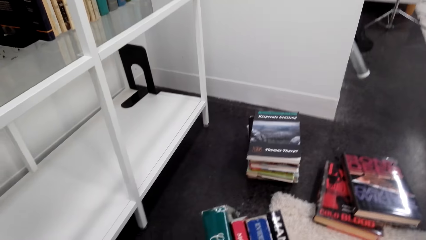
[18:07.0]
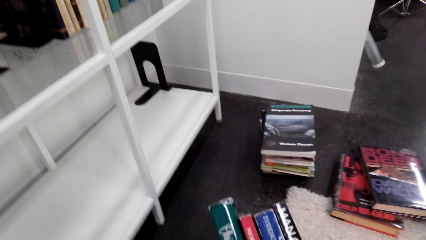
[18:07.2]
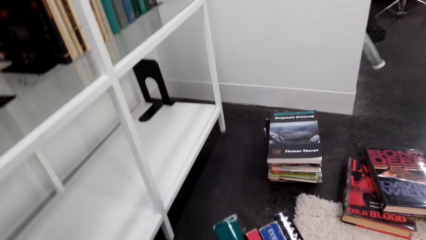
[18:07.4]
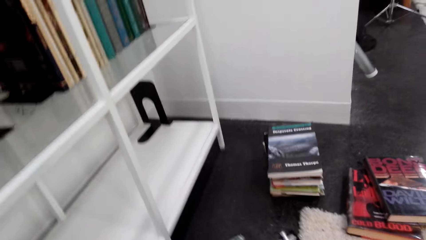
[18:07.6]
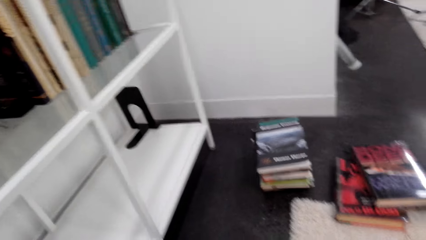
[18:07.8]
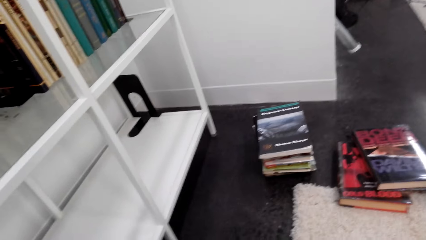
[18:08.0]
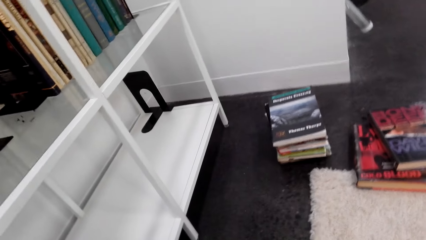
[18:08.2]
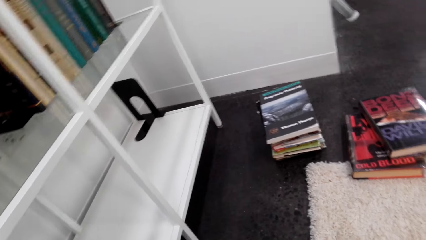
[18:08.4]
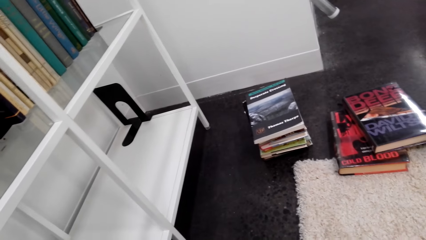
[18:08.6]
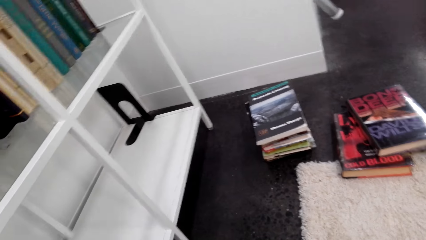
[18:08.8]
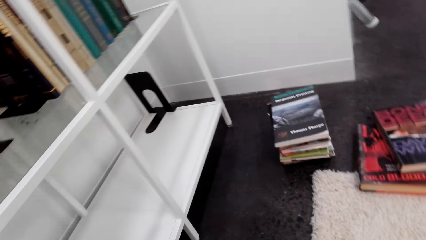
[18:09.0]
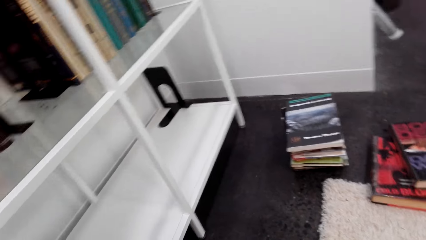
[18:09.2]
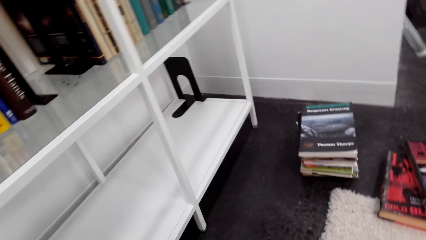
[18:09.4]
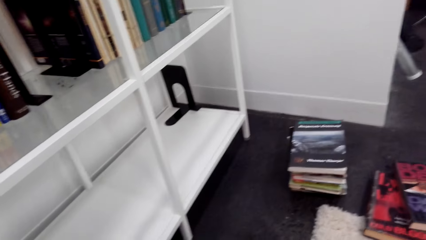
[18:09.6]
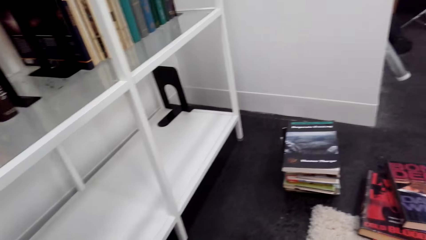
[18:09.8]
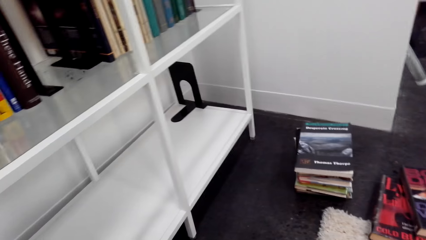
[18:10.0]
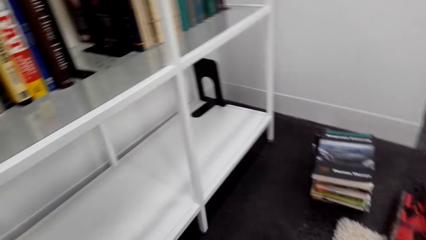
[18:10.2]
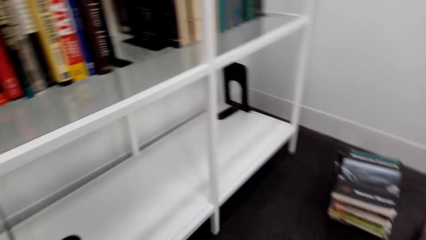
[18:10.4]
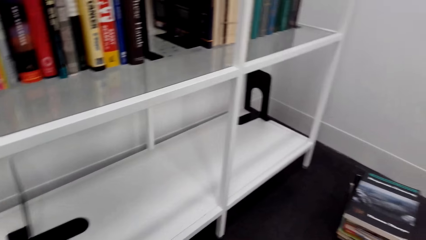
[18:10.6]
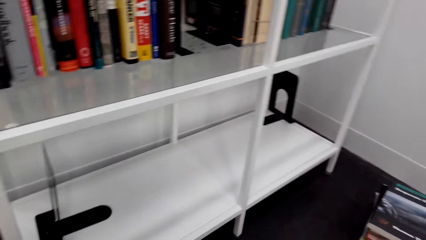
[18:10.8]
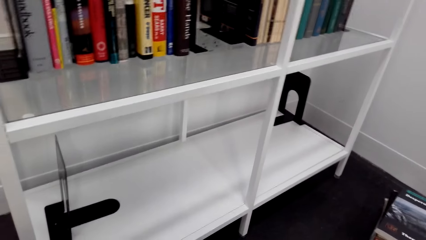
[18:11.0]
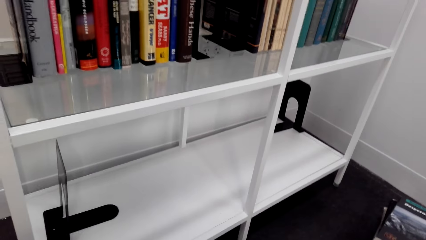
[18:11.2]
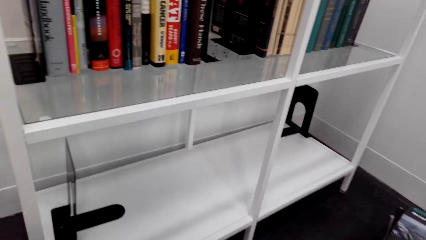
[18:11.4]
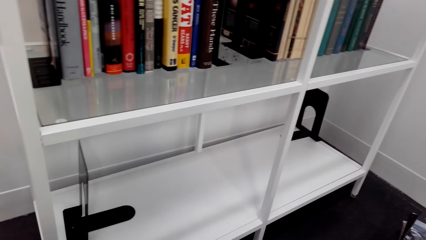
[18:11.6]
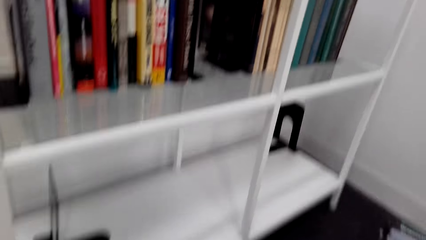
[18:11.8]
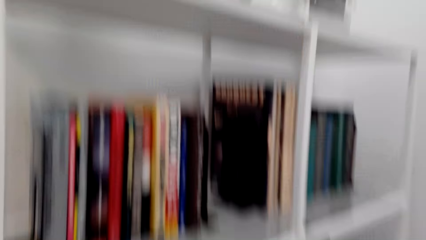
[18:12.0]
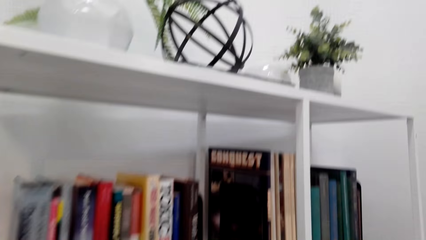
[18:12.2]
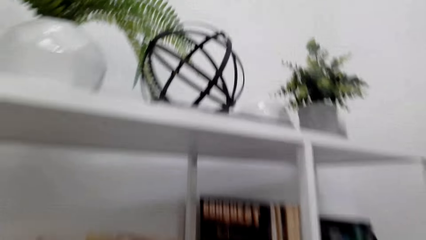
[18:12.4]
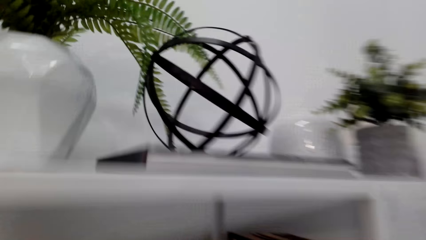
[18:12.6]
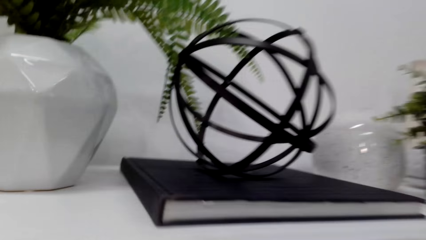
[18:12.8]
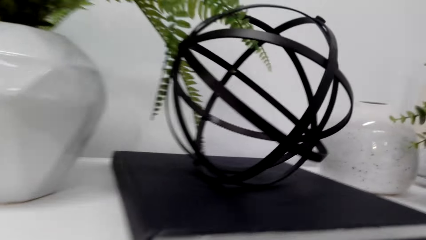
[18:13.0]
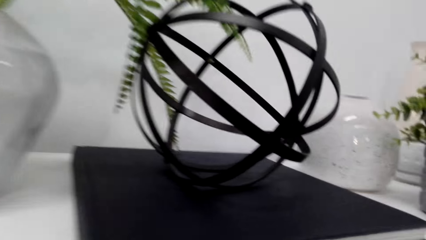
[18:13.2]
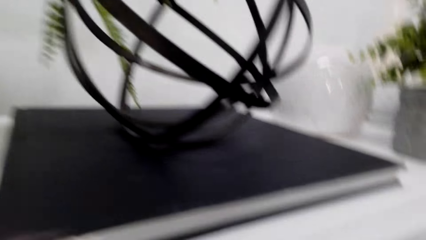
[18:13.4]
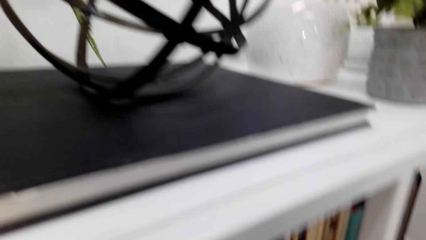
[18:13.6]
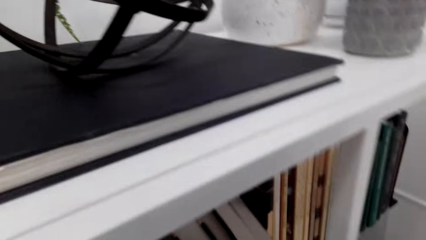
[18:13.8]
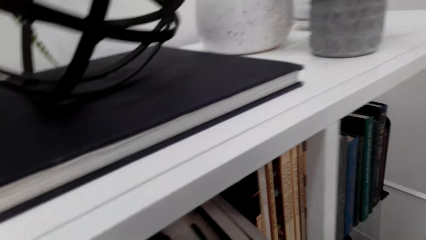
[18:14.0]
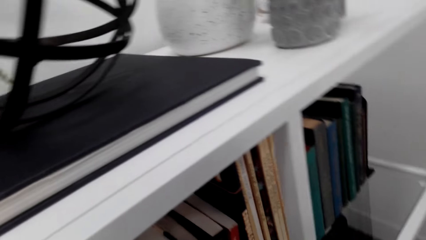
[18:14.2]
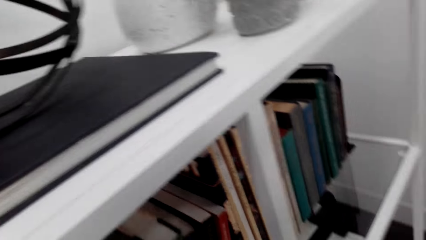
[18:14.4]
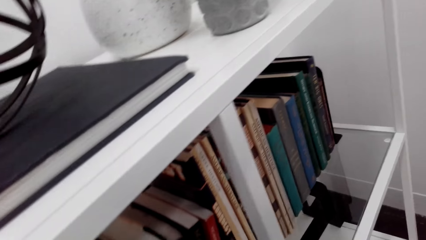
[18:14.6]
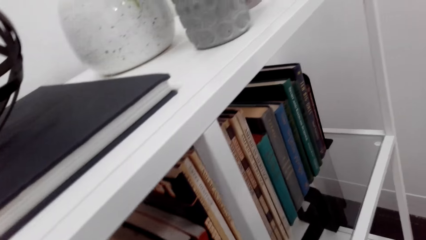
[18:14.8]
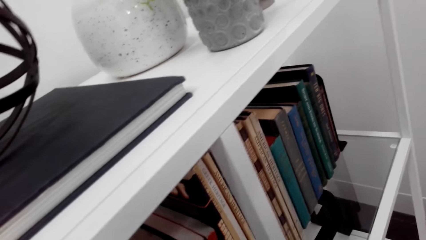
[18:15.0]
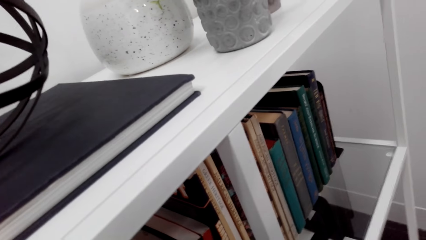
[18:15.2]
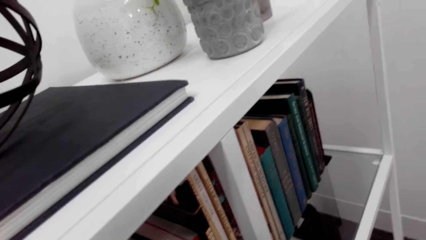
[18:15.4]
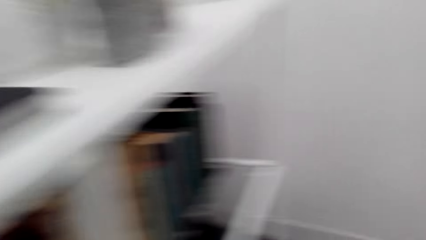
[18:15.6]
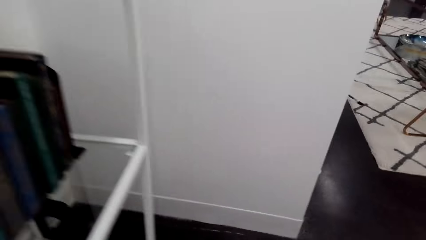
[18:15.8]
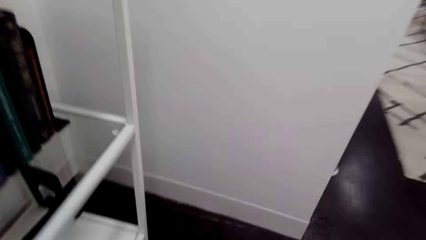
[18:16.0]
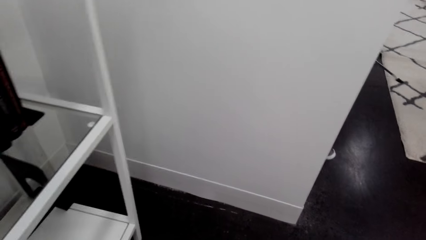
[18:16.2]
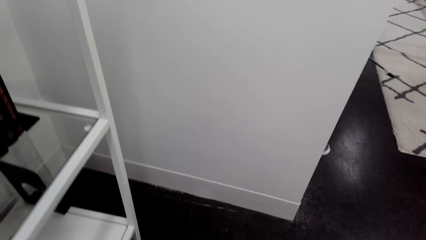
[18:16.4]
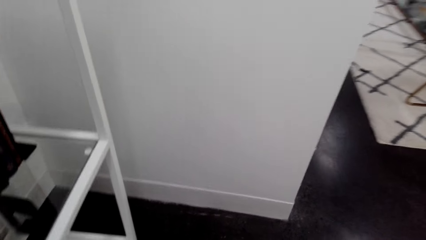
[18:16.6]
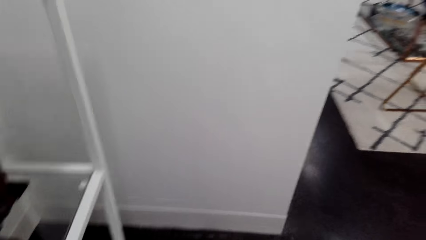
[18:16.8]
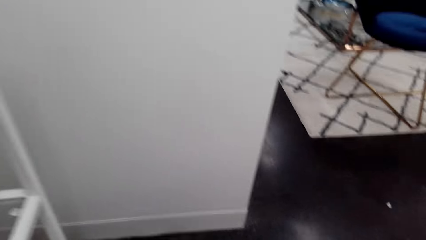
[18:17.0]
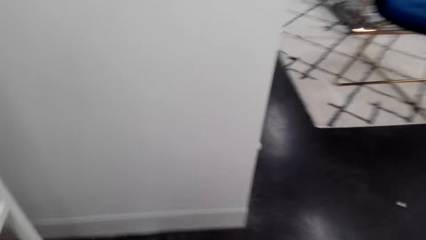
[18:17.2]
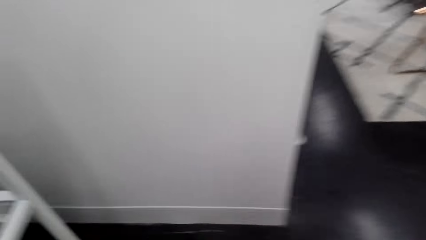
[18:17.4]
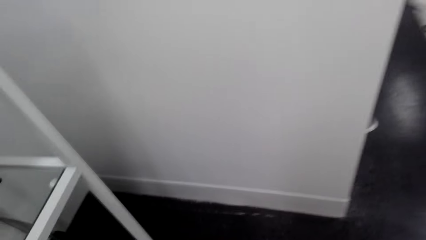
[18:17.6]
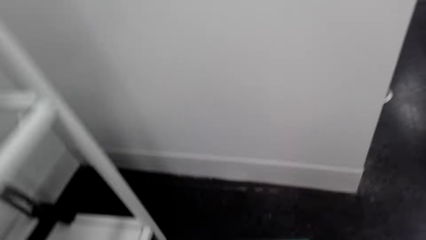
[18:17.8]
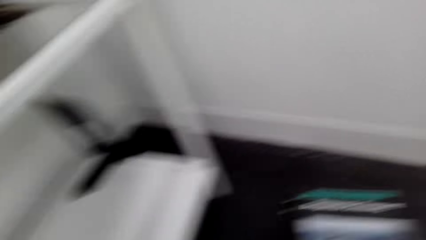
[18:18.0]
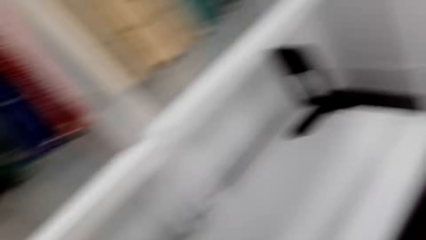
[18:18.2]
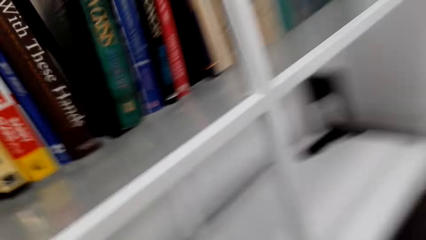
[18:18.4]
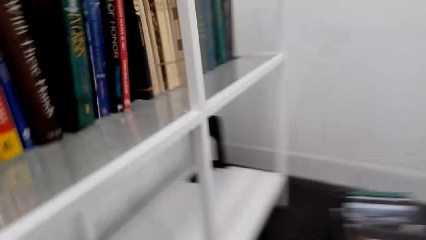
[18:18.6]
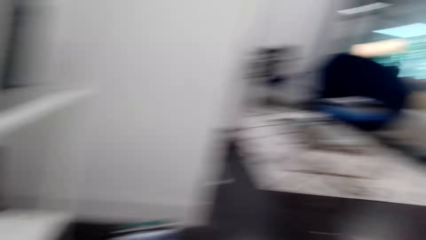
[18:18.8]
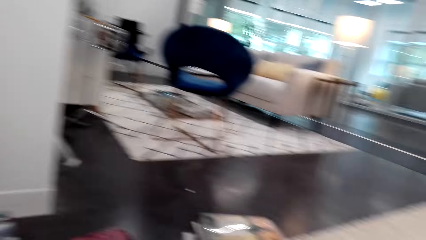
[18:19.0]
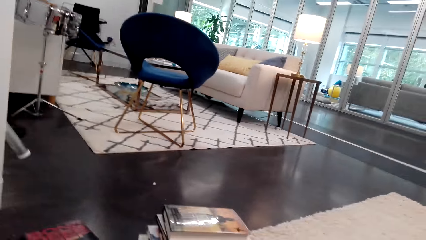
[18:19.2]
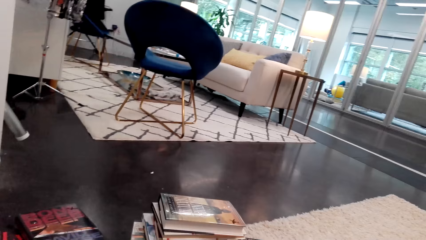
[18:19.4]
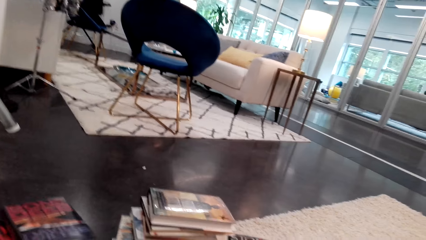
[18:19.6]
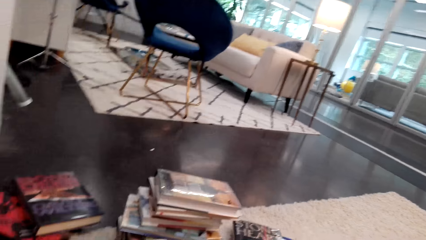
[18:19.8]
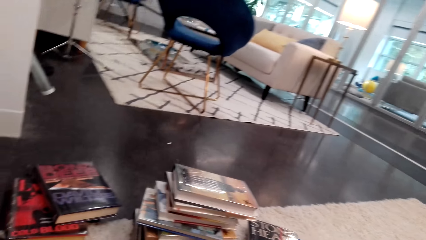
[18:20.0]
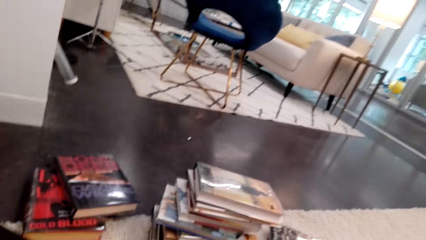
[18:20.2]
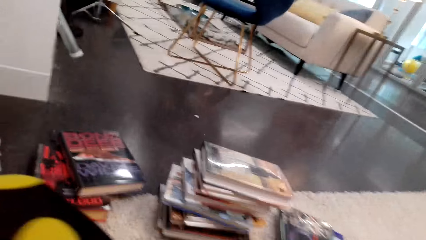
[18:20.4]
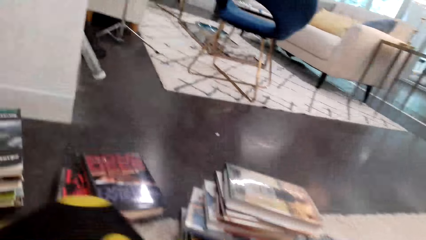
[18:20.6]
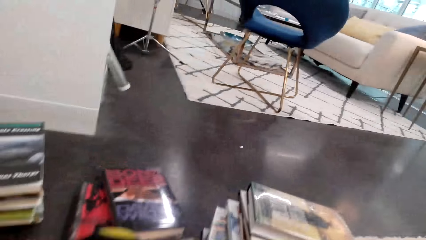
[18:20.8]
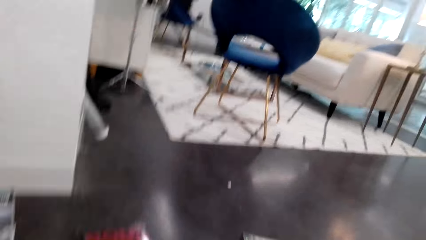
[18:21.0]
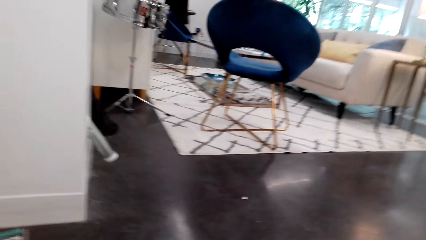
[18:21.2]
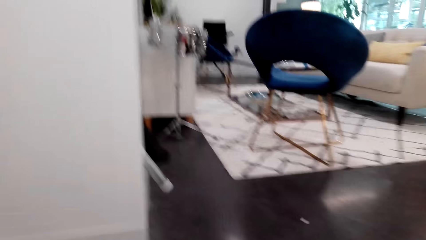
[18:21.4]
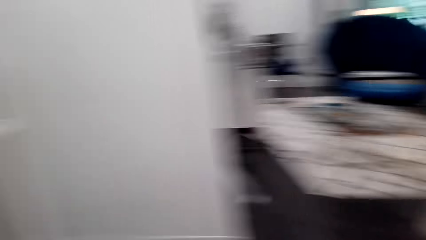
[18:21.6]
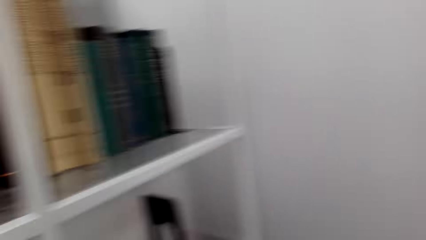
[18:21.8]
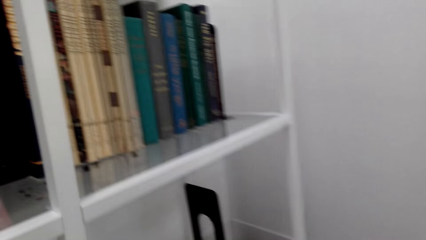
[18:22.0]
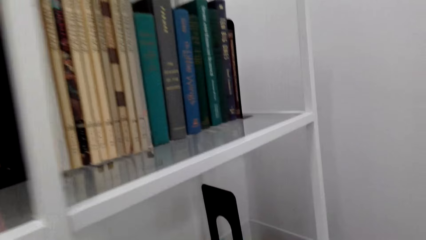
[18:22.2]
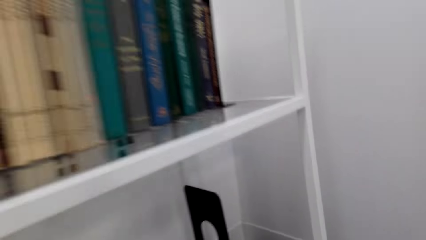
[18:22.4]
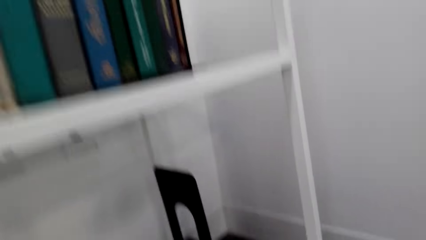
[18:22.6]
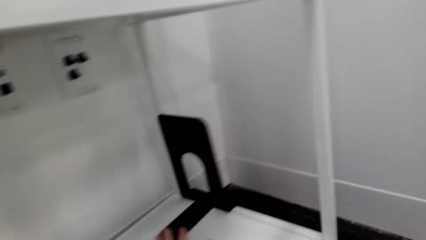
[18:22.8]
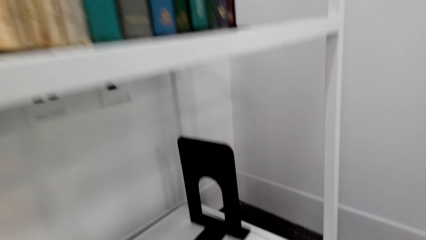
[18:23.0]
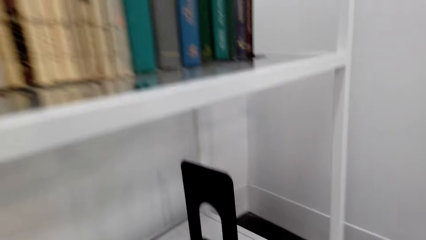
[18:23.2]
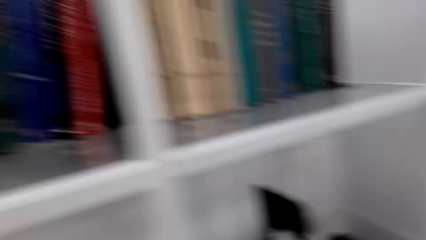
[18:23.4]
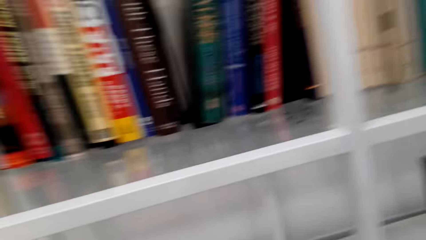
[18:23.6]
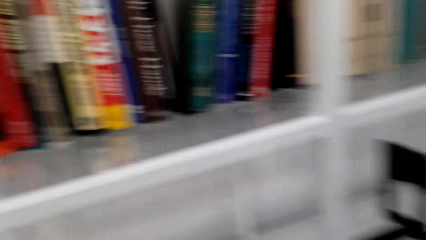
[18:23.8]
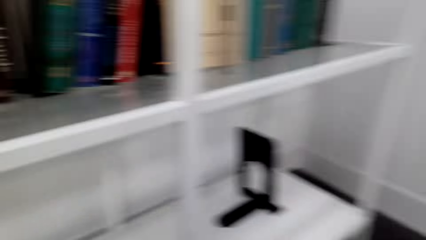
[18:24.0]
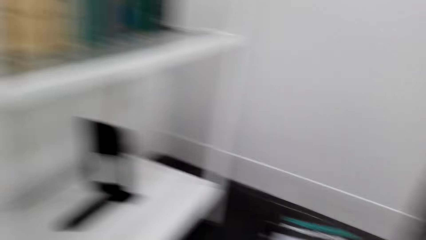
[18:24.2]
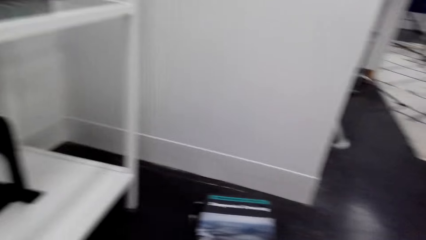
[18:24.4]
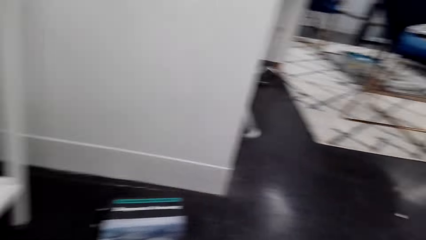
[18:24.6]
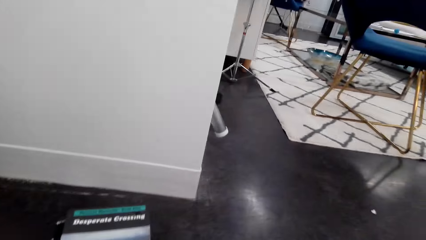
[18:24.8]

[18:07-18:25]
The camera wearer puts the book on the shelf. They look at the books on the floor. They look at the bookshelf.
